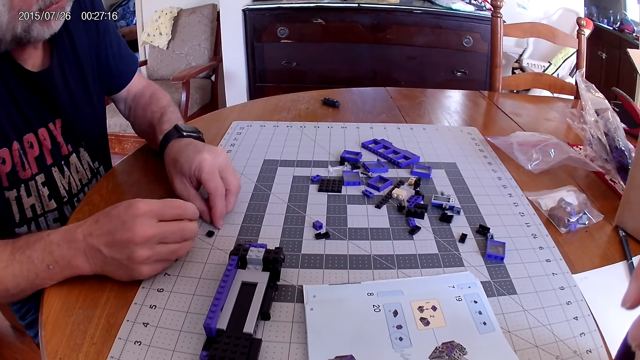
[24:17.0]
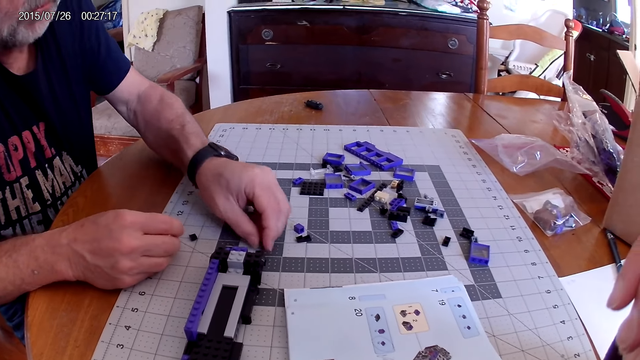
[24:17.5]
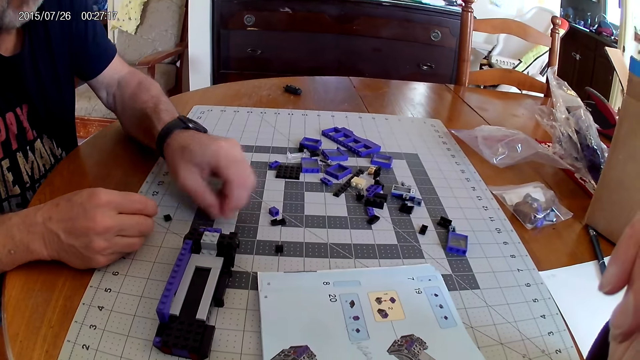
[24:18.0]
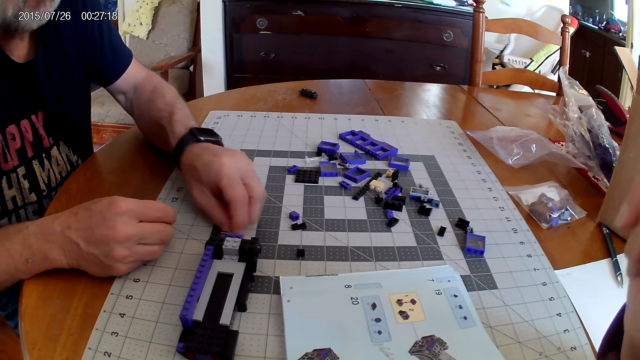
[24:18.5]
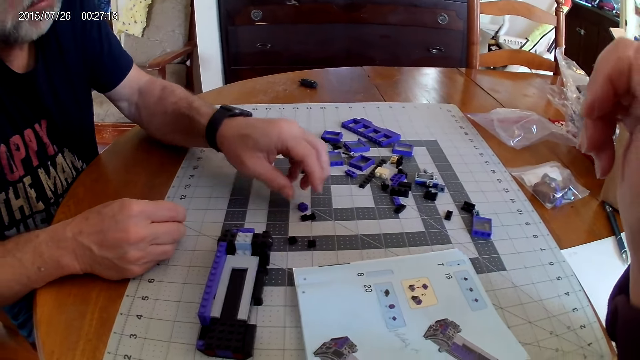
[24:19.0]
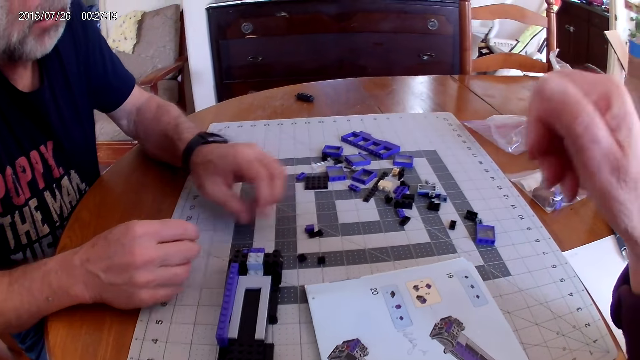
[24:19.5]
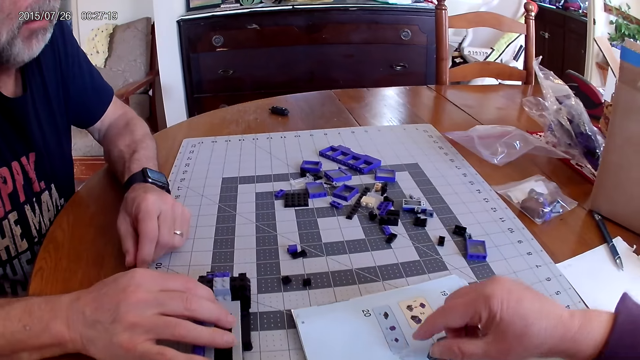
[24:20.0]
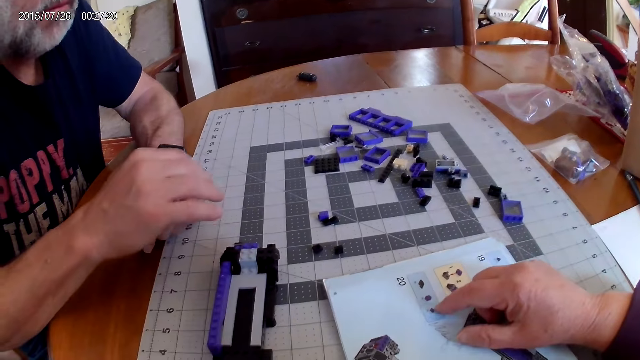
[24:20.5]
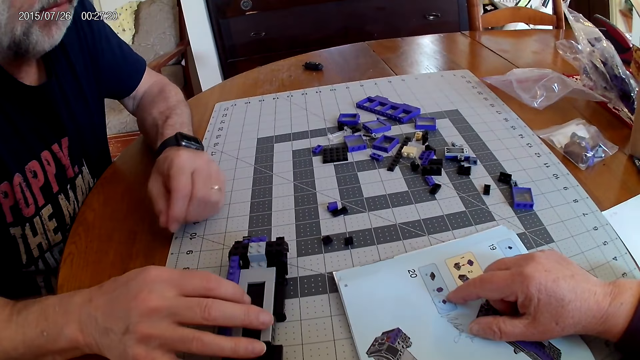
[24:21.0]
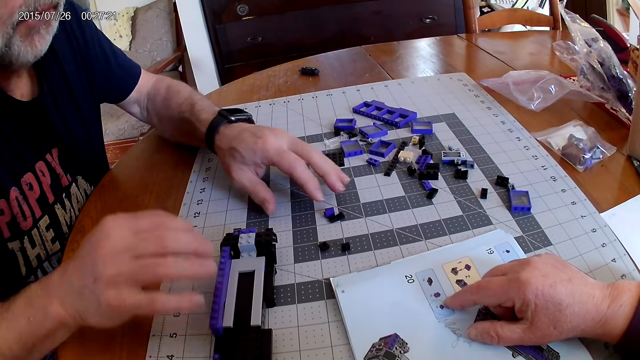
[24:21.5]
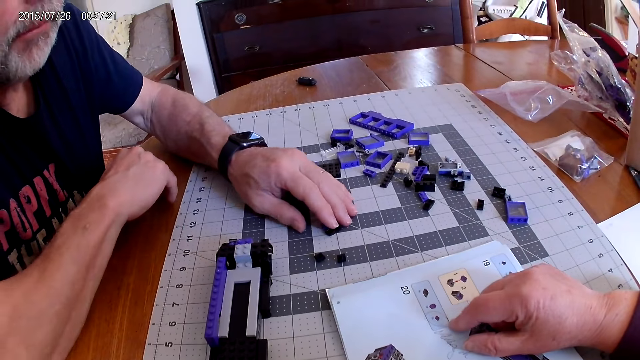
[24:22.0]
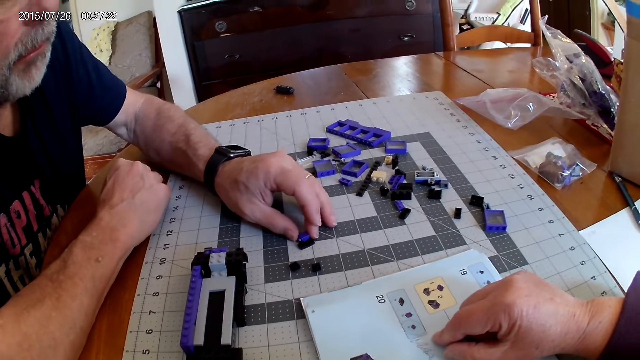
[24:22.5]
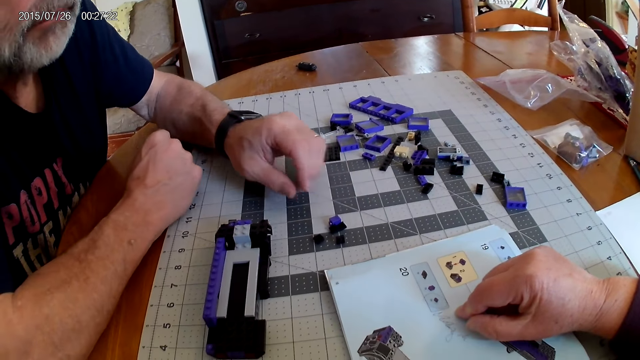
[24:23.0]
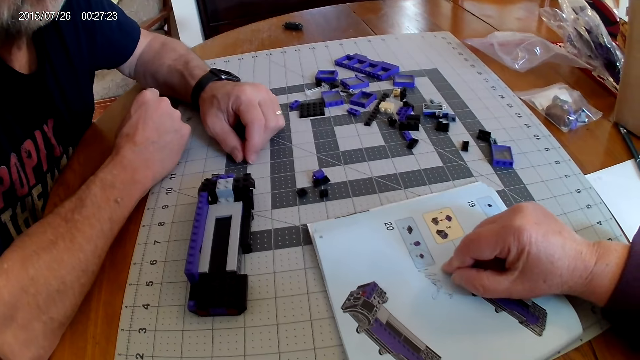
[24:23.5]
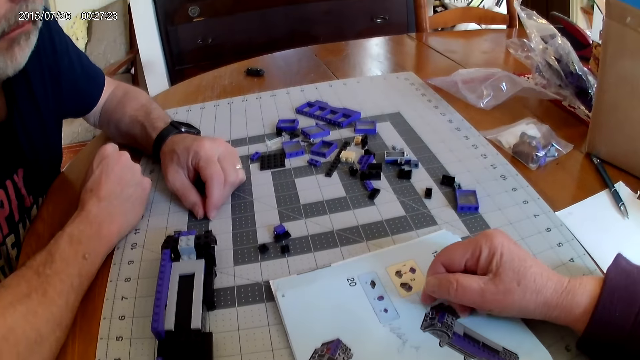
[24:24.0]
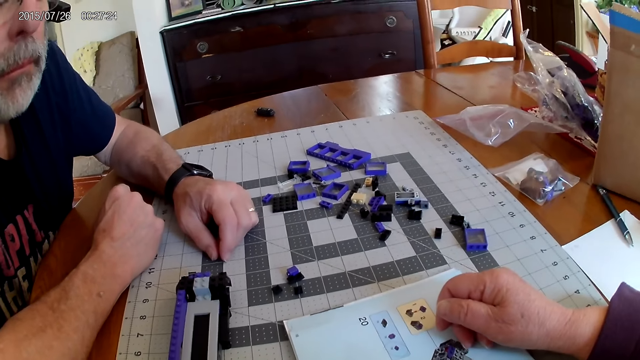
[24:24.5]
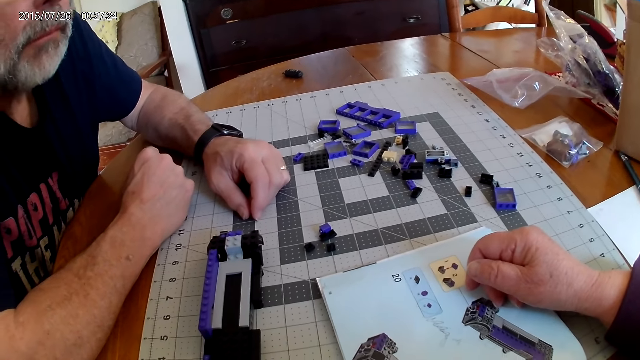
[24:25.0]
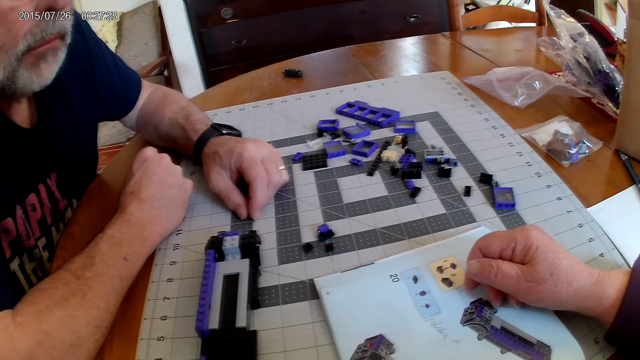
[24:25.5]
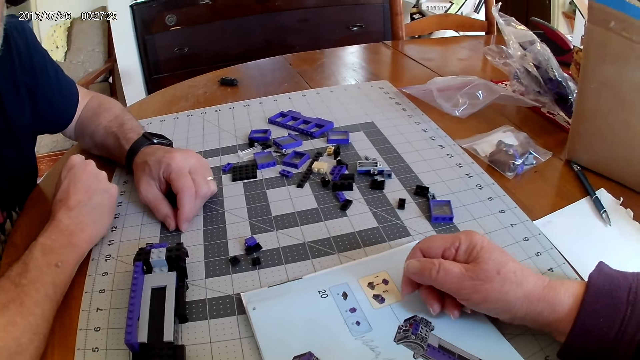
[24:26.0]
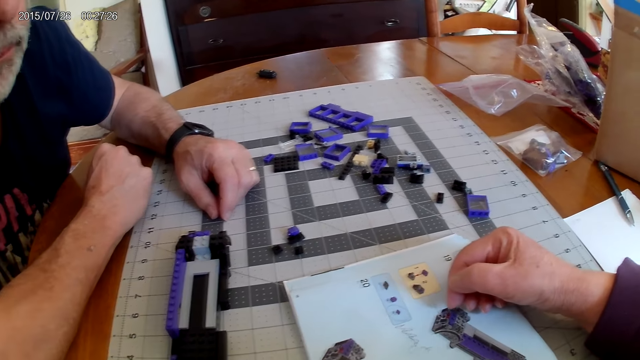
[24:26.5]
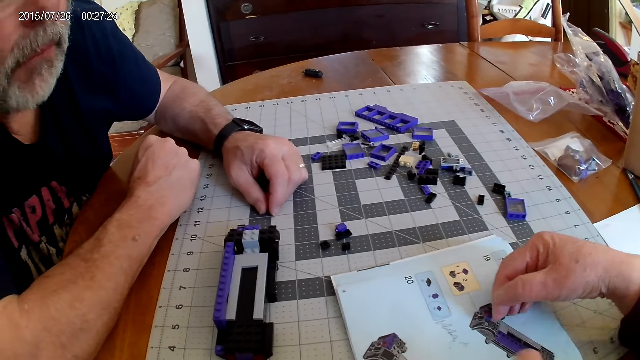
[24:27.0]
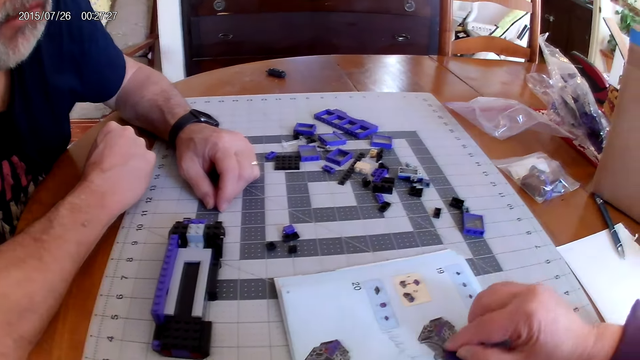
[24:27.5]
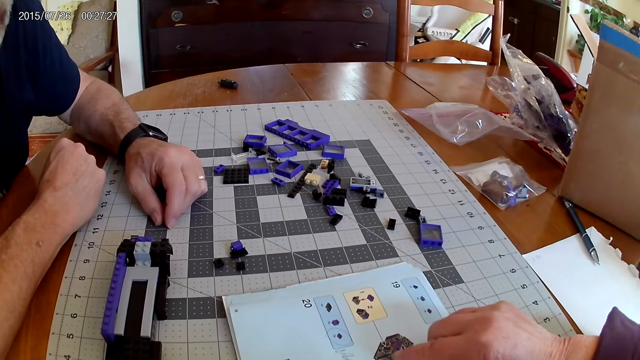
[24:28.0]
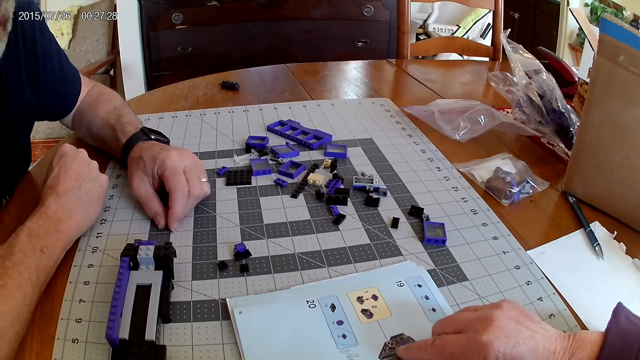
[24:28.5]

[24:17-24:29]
The camera wearer looks at the instructional manual book. A man moves the plastic pieces. The camera wearer looks at the instructional manual book.

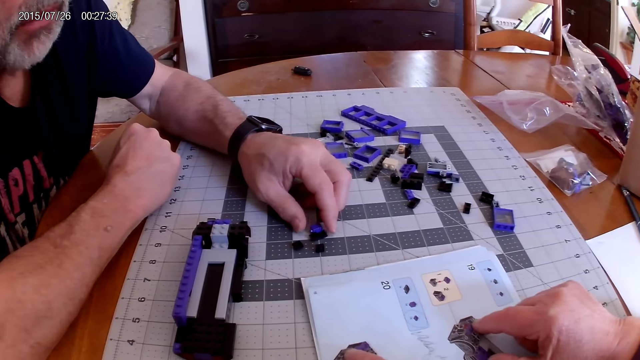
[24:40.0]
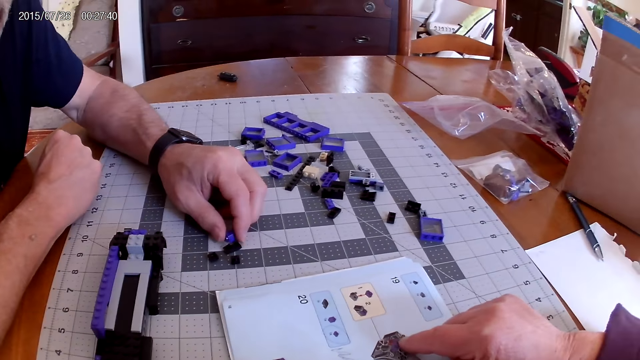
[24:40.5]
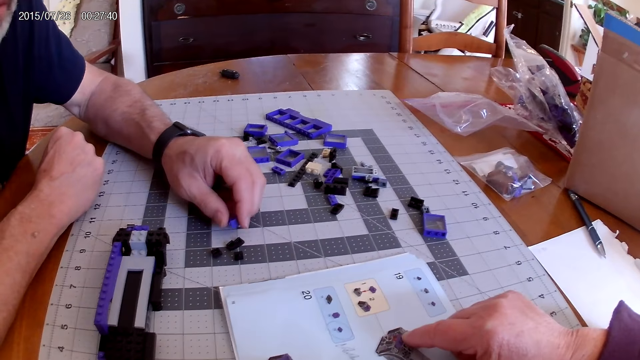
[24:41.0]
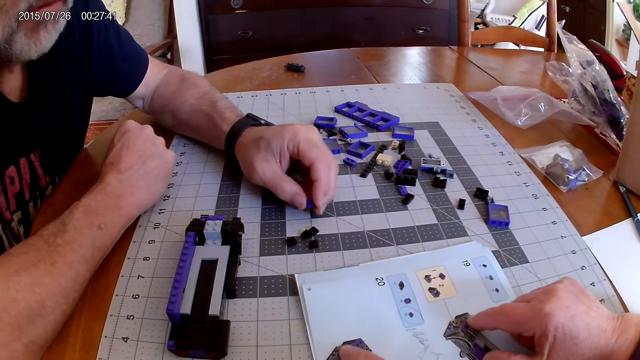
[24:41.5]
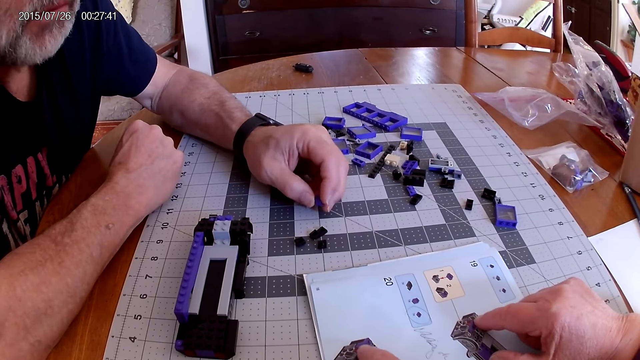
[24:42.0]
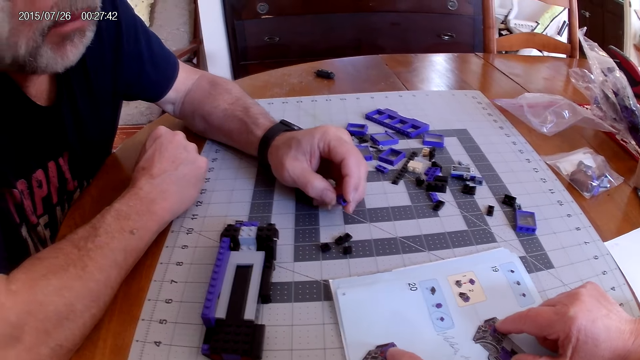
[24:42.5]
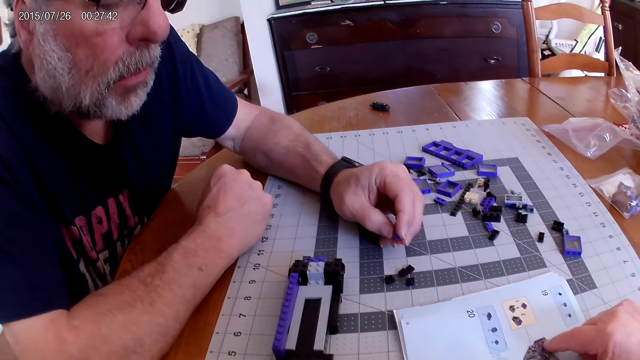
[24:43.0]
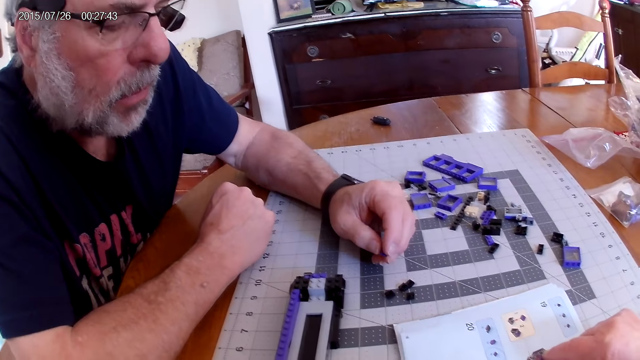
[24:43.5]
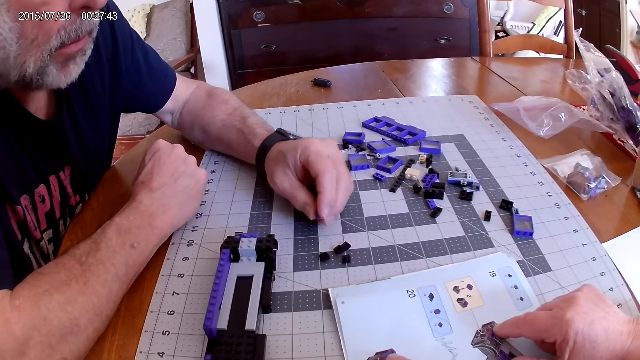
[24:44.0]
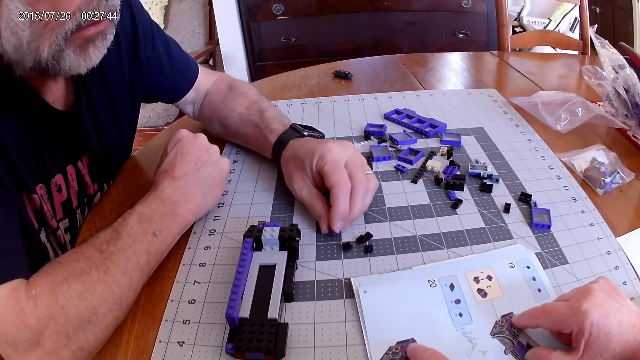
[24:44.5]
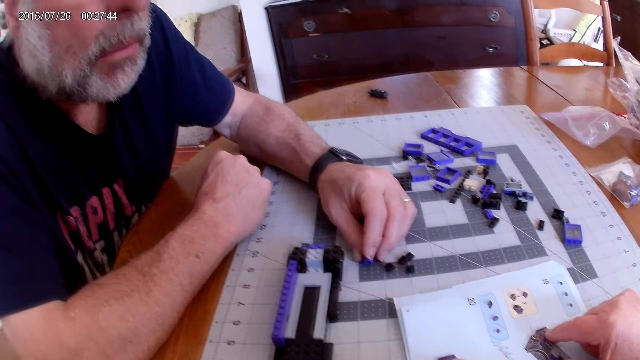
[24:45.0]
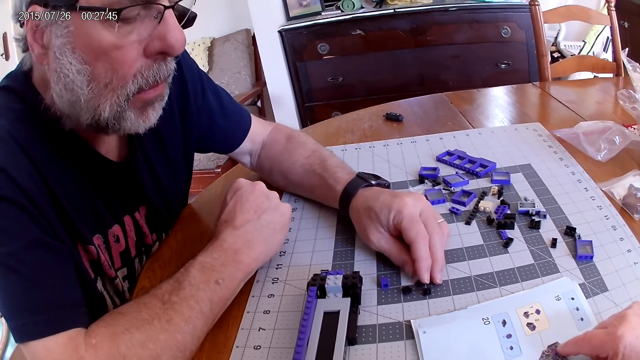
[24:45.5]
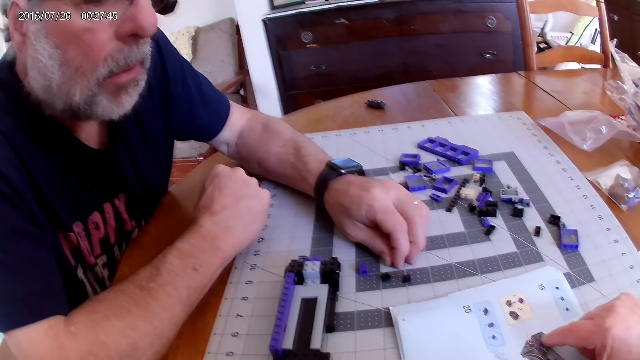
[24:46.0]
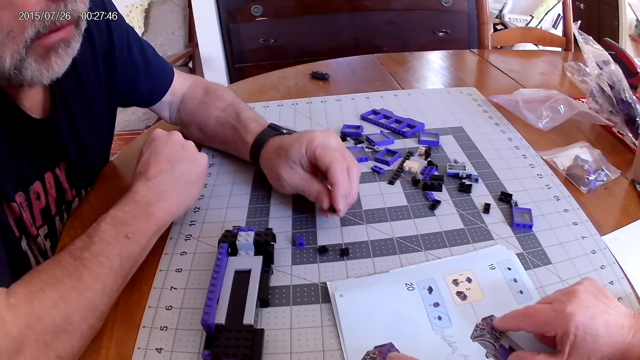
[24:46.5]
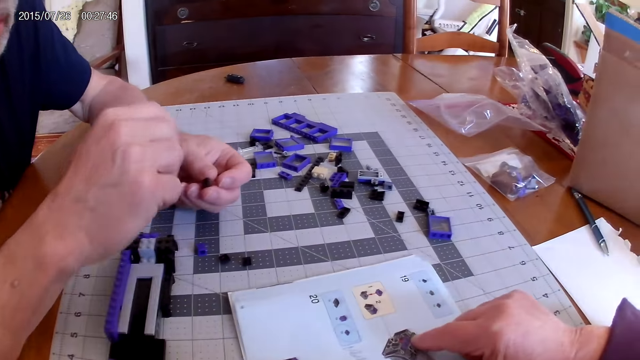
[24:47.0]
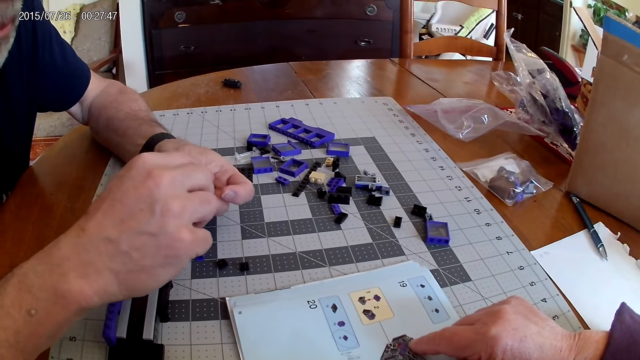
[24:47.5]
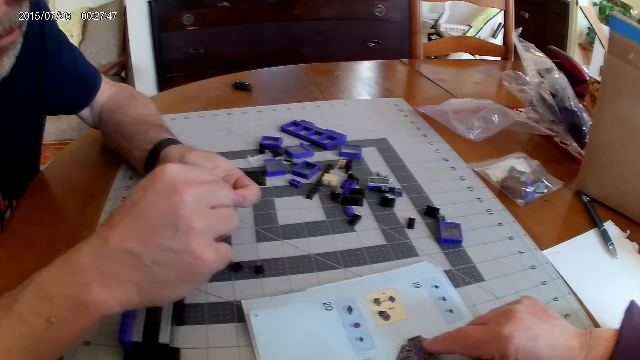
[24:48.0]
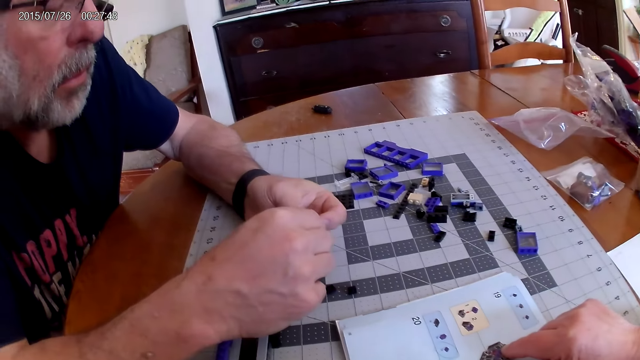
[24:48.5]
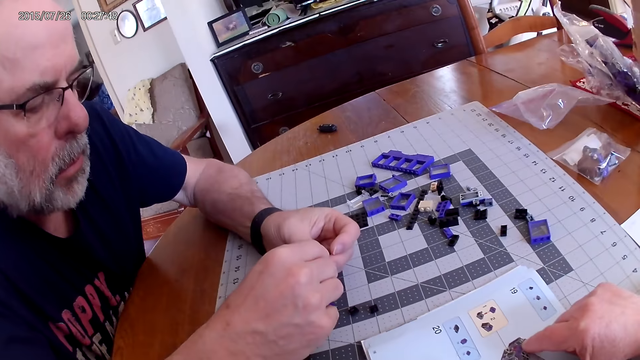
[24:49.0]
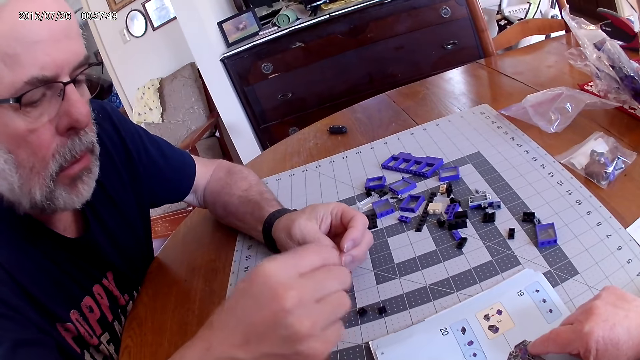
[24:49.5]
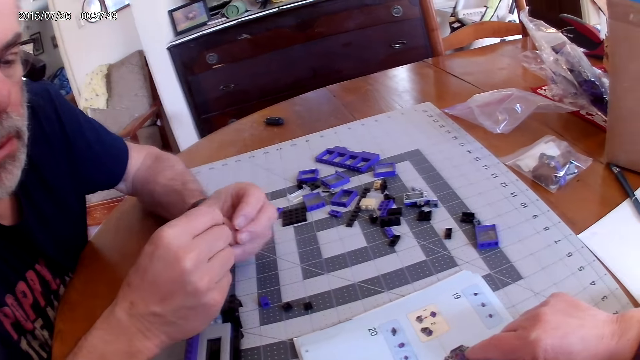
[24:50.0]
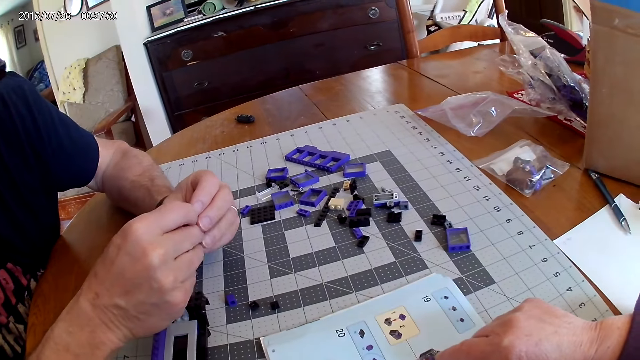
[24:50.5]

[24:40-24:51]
A man holds the plastic pieces. The camera wearer looks at the instructional manual book. The man holds the plastic pieces. The camera wearer looks at the instructional manual book.
